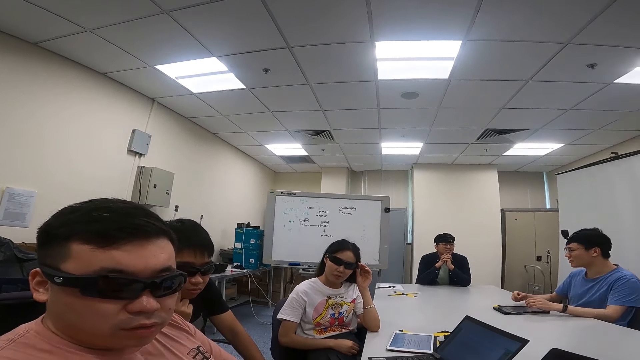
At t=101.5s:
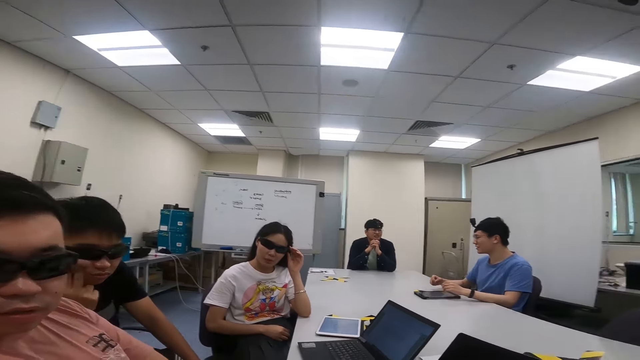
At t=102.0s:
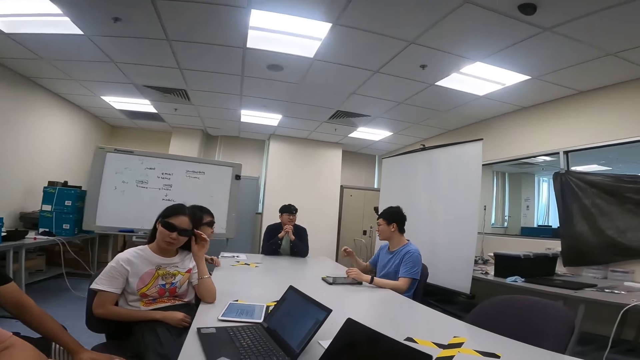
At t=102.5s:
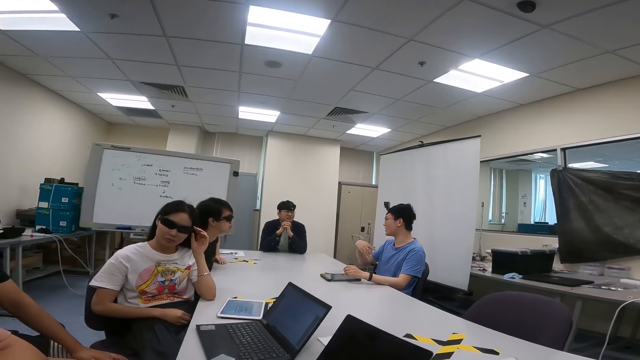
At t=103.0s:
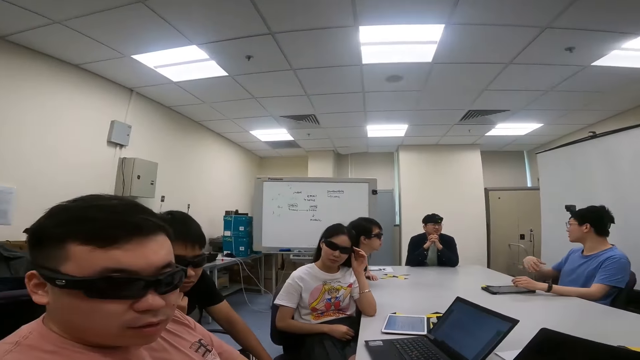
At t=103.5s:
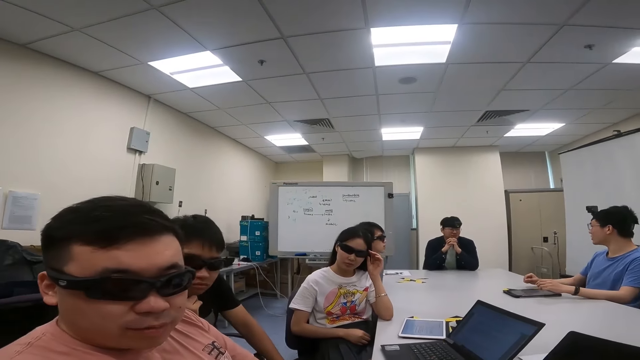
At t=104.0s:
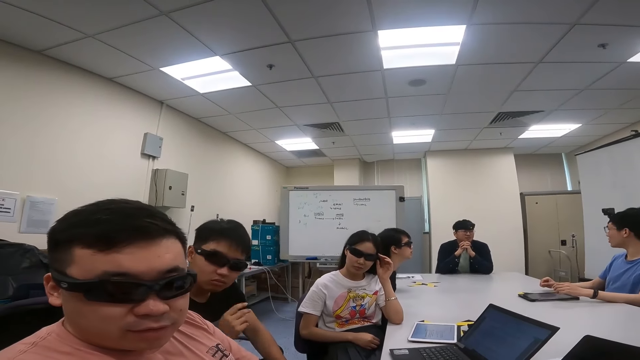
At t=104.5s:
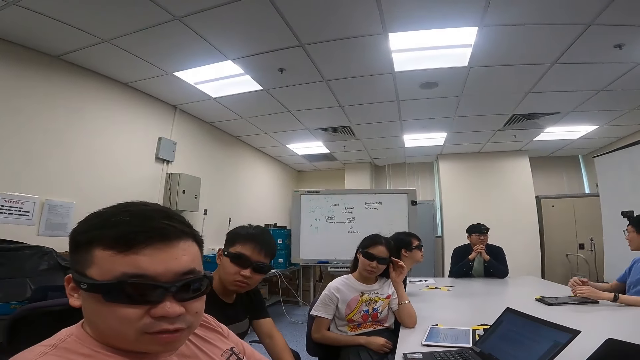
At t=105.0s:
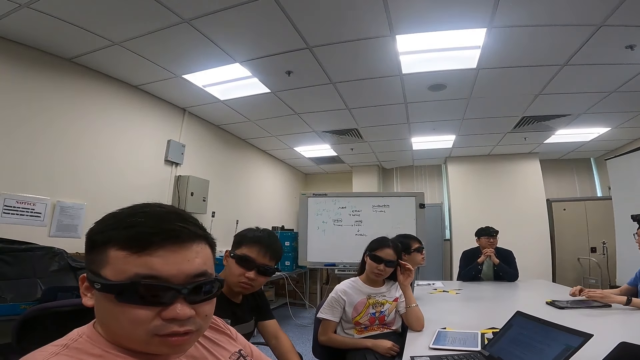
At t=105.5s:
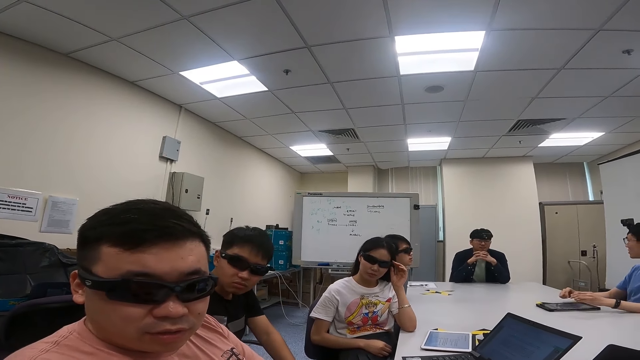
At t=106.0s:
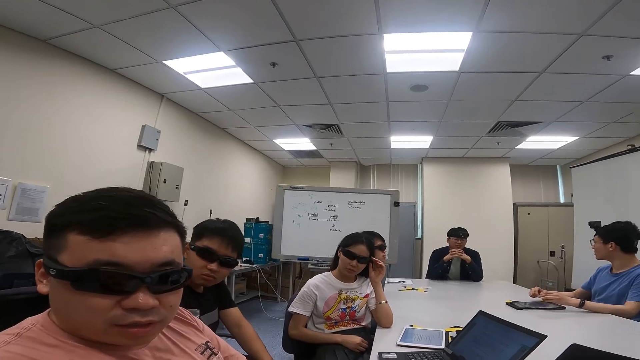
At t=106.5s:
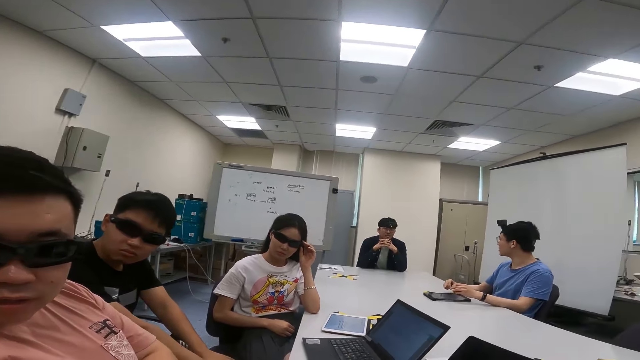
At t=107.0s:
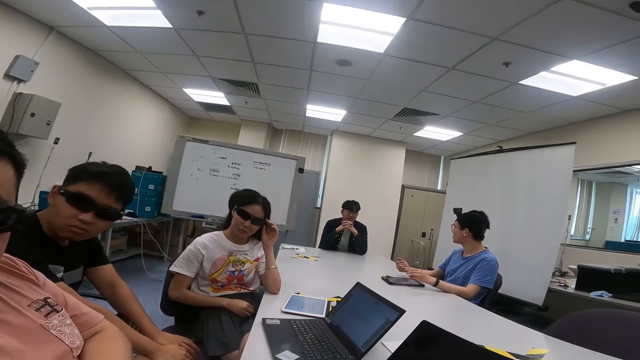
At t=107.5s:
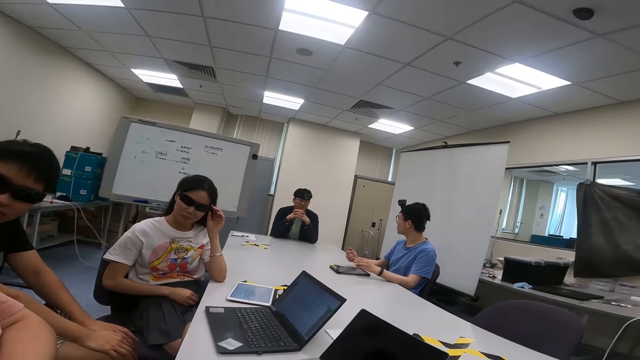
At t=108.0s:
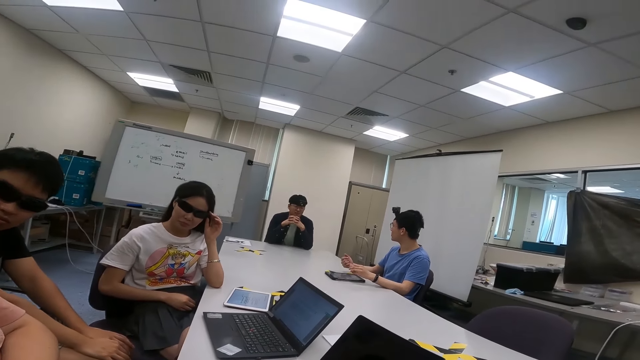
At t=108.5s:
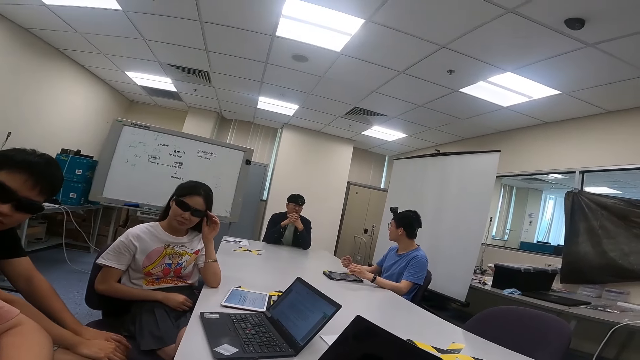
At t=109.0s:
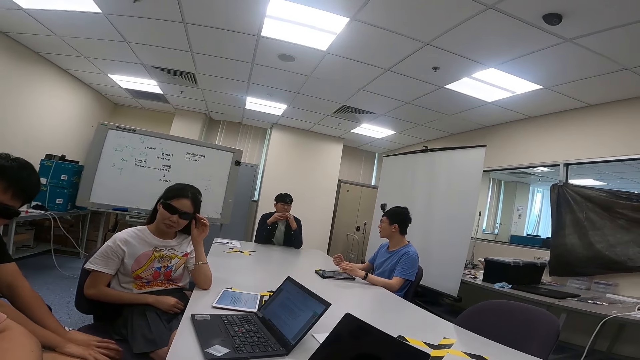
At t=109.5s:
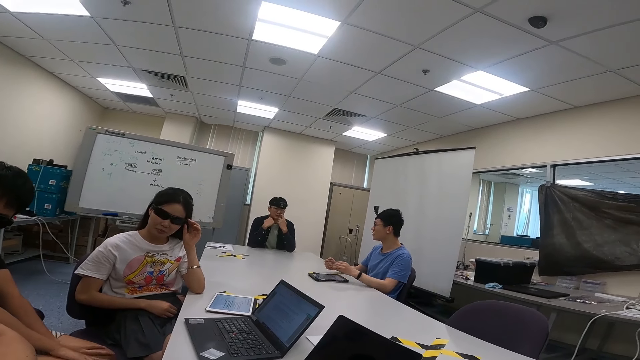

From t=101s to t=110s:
A person talks to the camera wearer.

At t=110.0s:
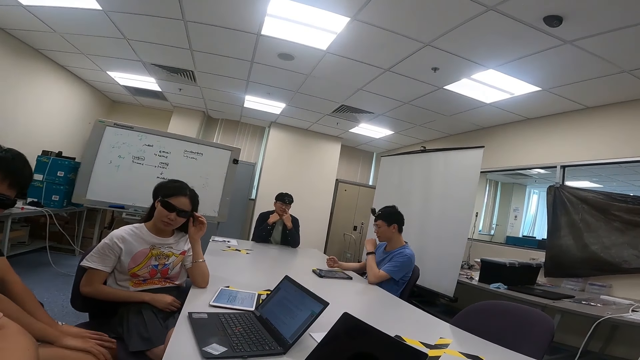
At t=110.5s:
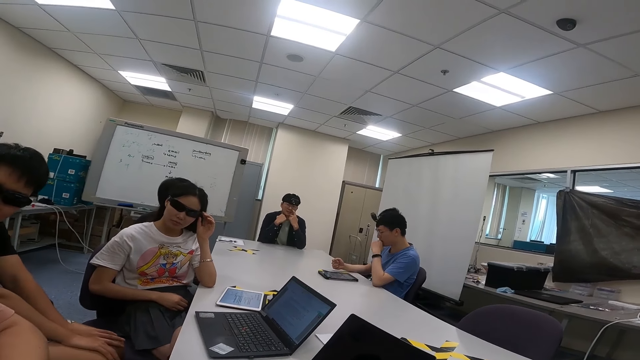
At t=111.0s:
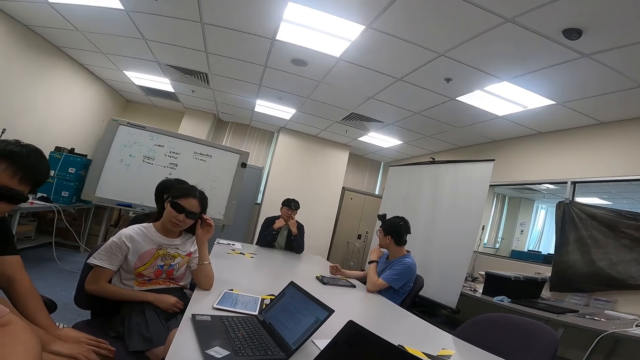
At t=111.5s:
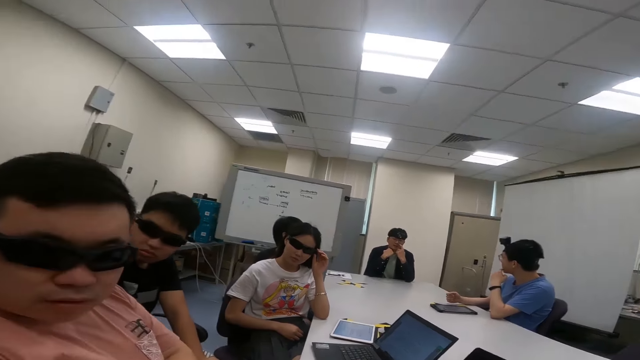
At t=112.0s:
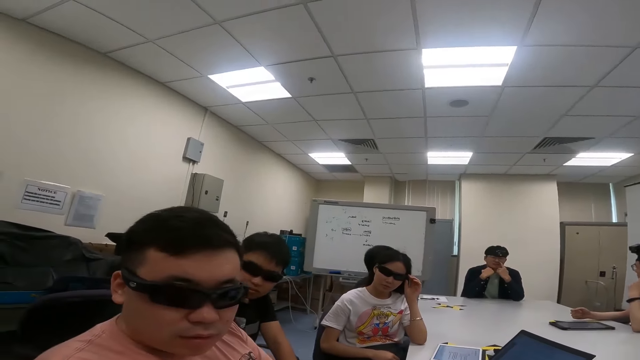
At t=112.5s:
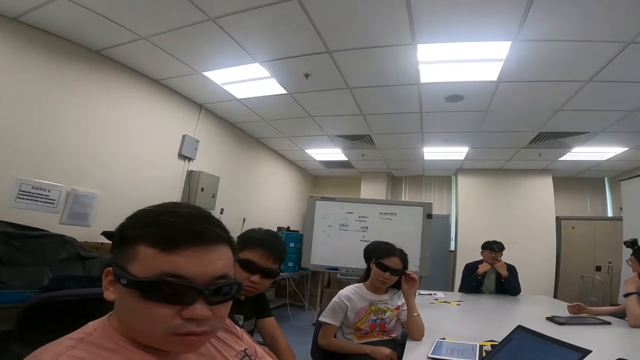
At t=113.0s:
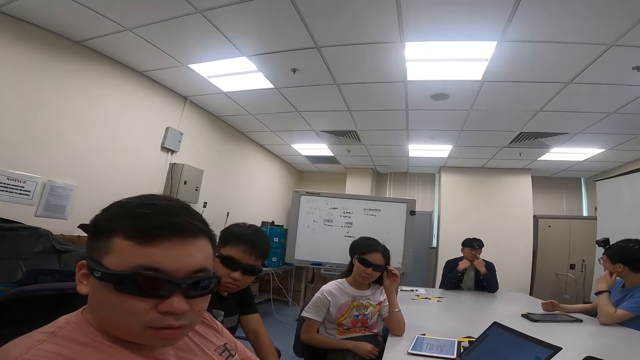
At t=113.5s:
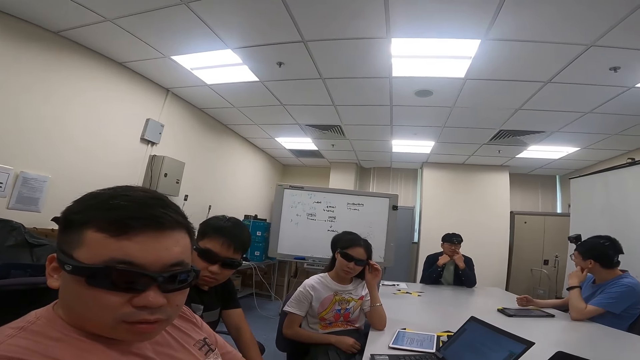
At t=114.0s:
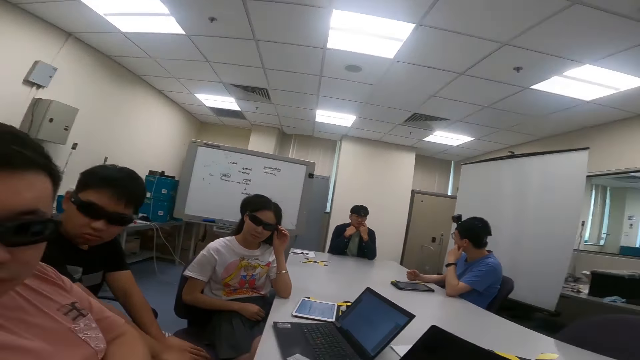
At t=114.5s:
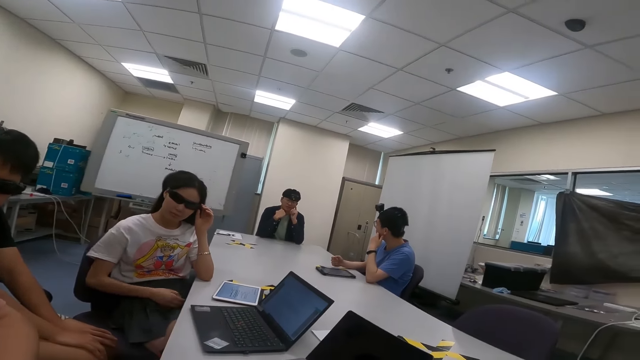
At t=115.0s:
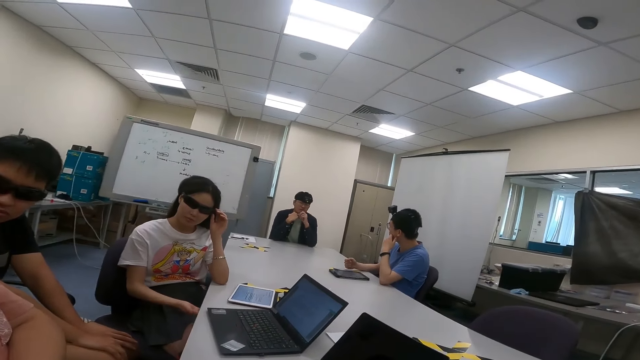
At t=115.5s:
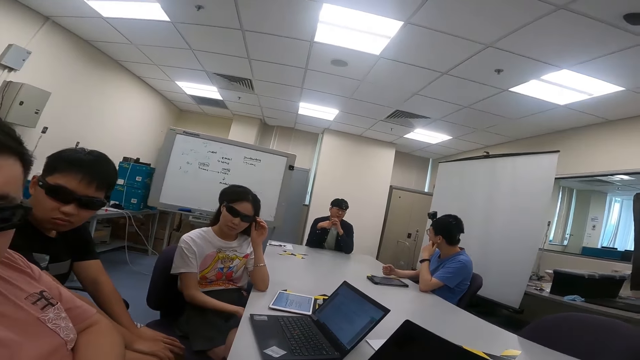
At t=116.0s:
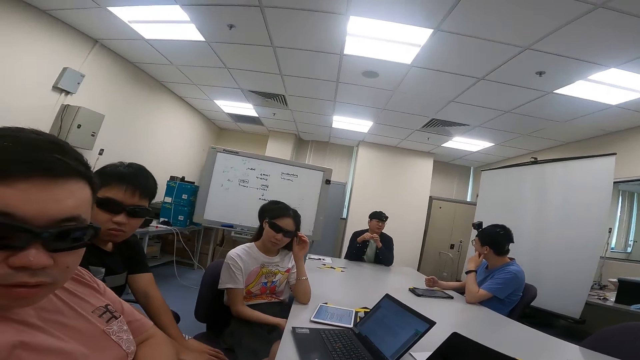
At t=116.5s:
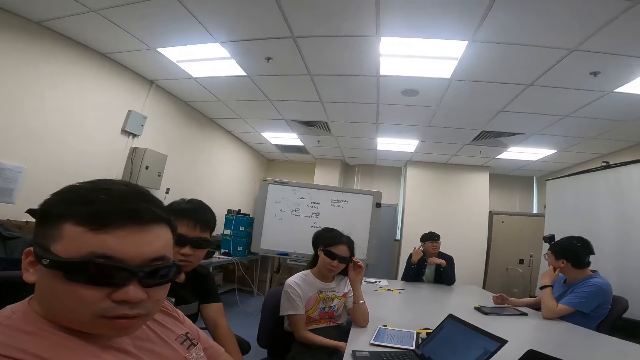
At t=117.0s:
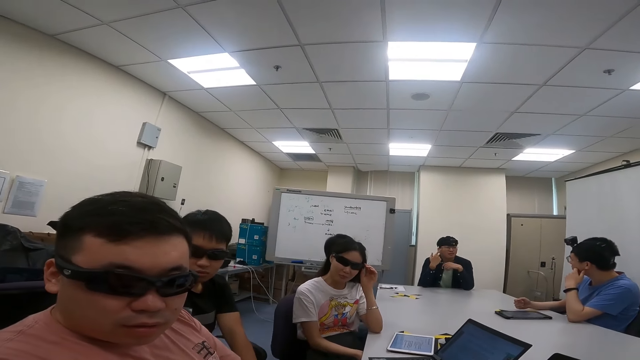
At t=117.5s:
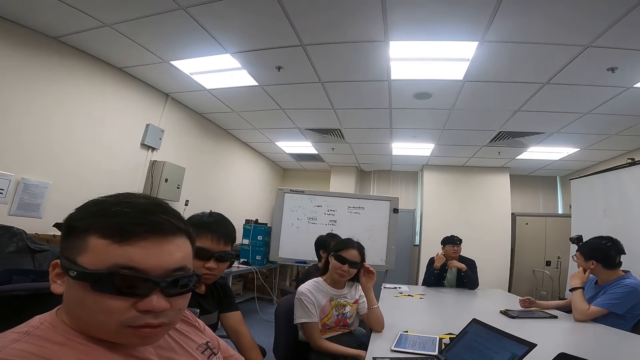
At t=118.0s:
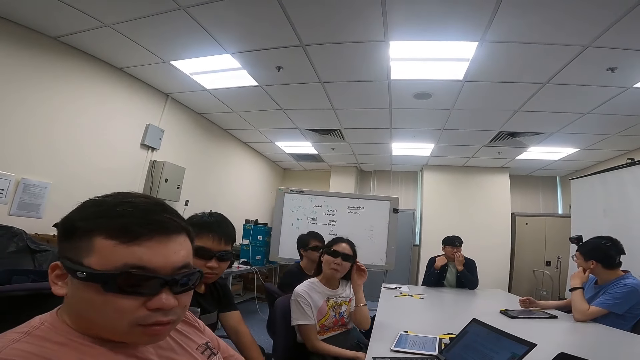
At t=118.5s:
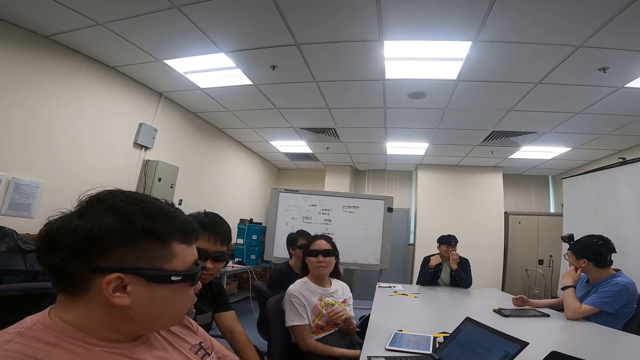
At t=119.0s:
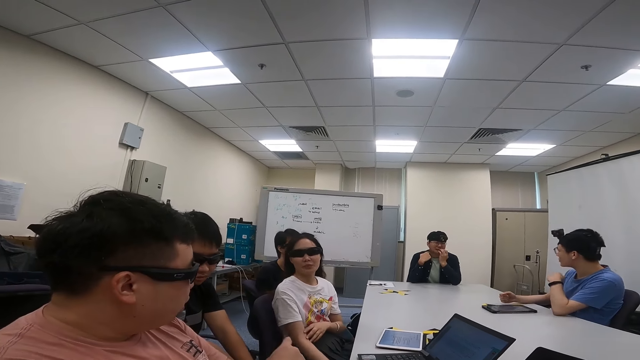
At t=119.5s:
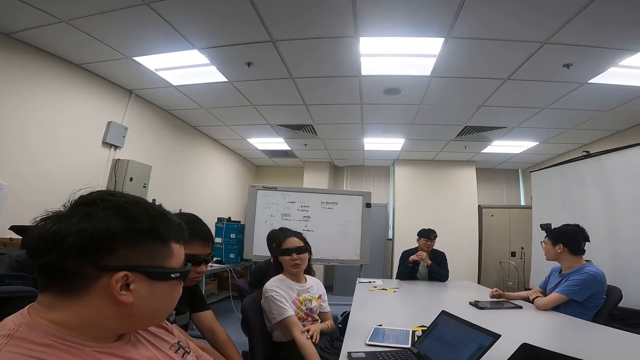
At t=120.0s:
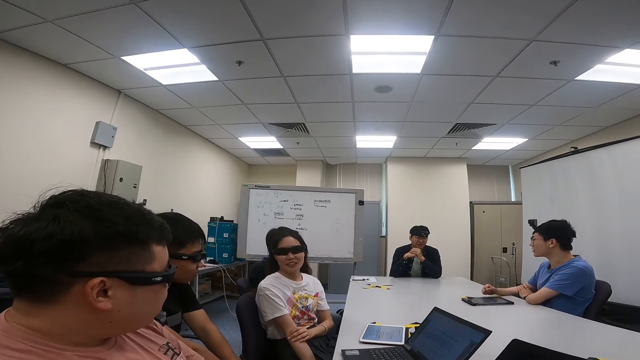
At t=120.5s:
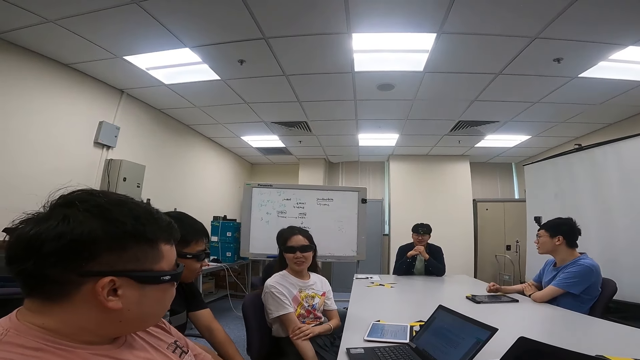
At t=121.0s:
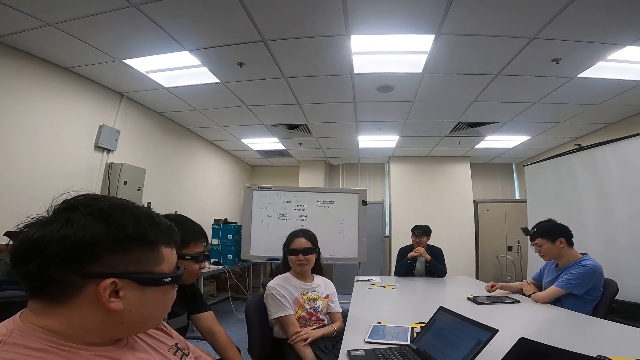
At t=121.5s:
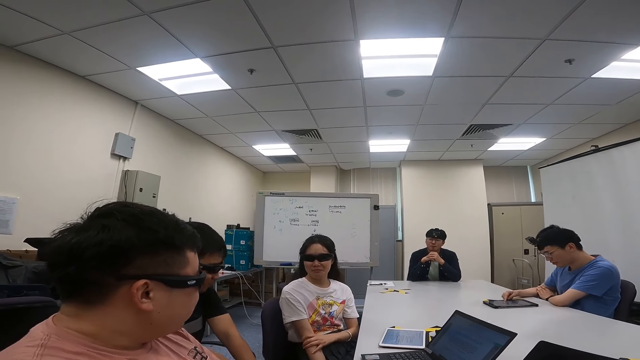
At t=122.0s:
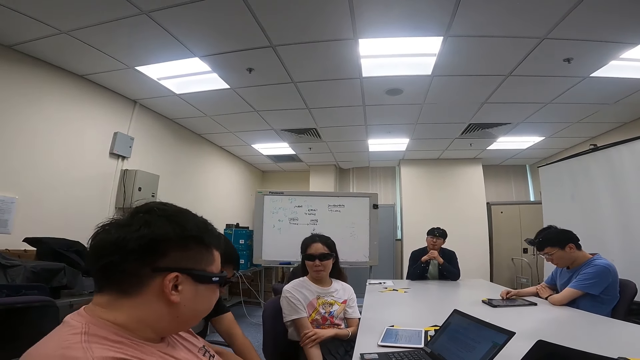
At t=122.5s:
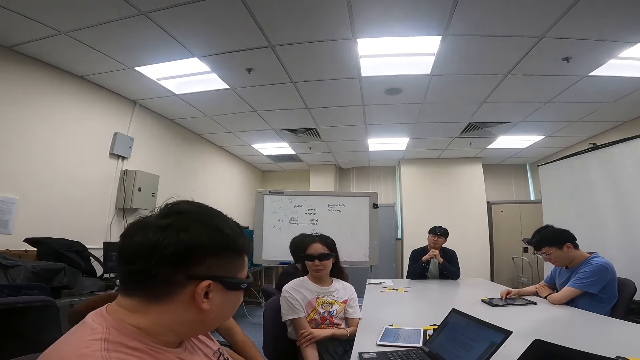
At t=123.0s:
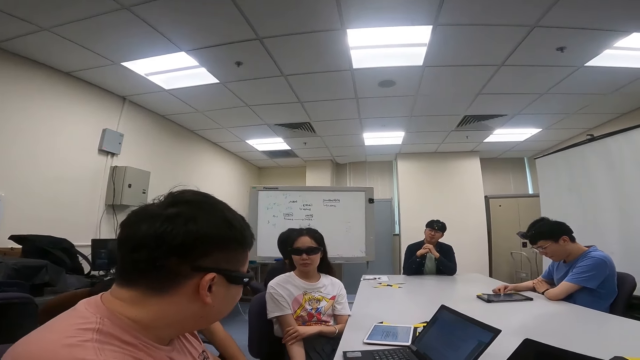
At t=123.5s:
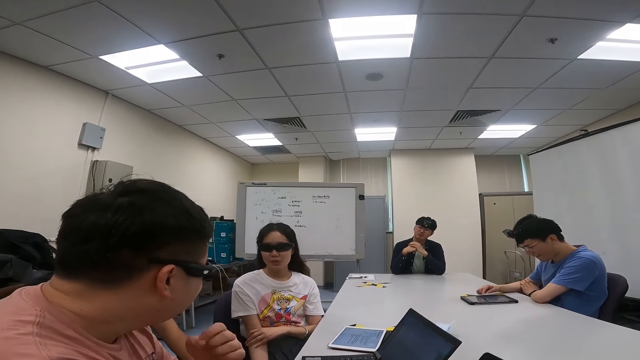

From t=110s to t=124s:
The camera wearer talks to a woman, a person and another person. The first person talks to the woman. The woman folds her hand.
